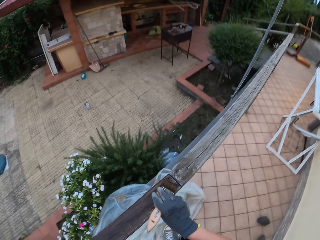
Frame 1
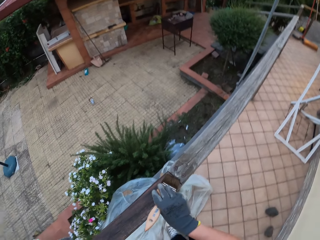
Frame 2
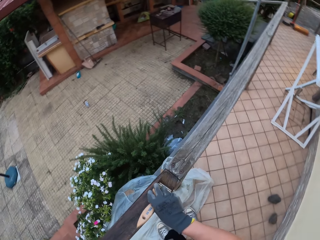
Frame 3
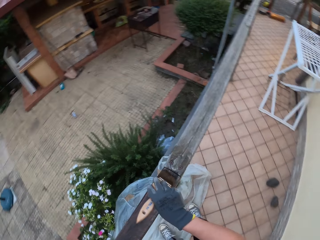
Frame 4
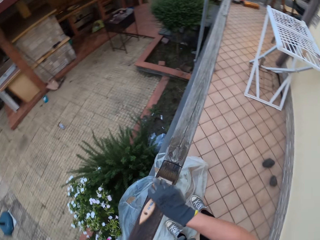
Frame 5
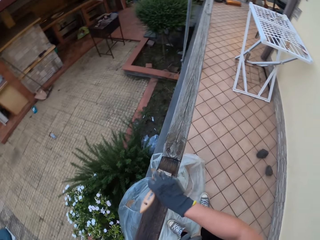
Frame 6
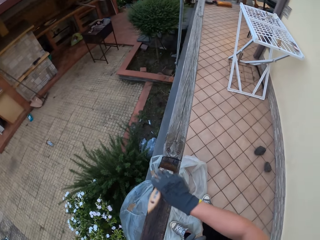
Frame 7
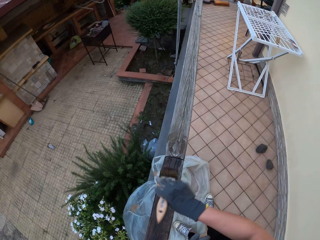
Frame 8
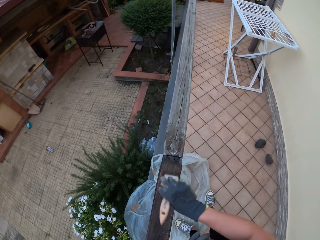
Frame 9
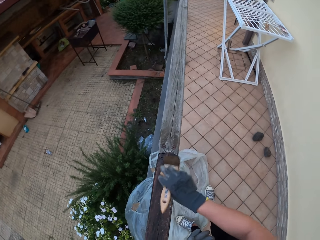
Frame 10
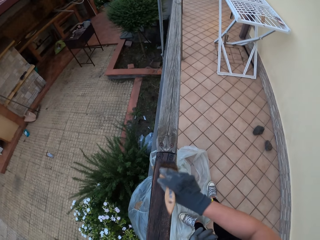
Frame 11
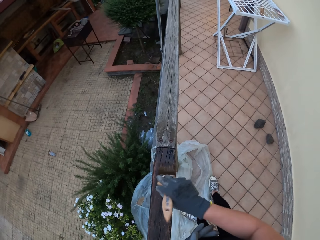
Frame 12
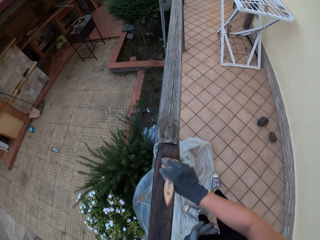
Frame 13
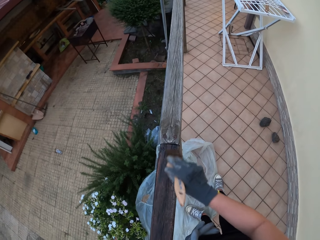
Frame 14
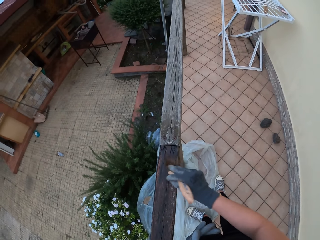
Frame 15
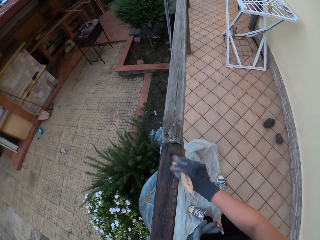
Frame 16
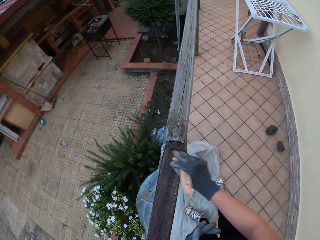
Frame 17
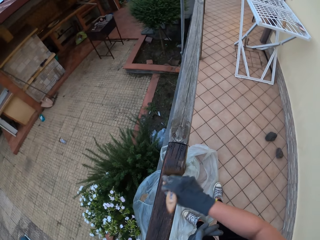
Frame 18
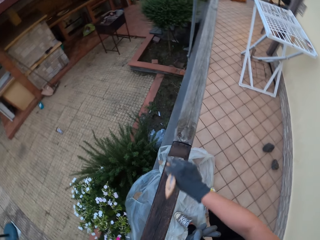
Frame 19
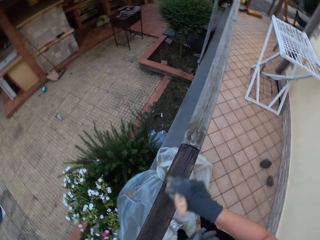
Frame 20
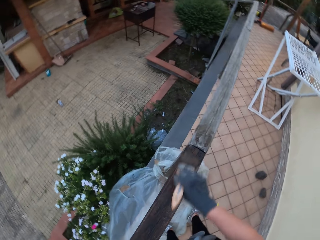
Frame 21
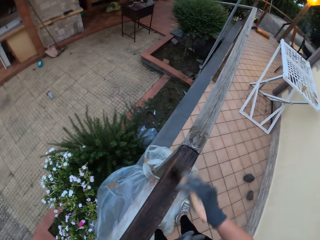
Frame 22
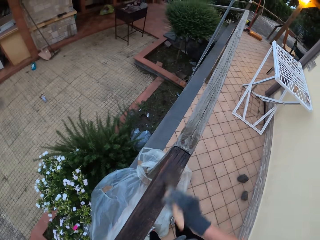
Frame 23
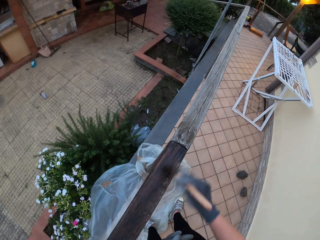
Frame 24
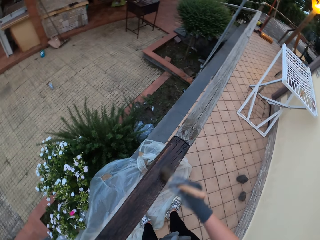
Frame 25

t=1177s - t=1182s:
The camera wearer paints the wooden top rail with the paintbrush in his gloved right hand.

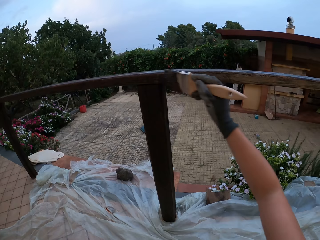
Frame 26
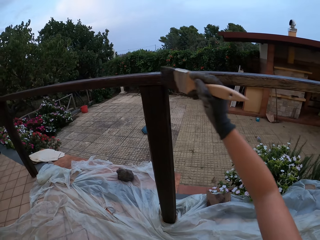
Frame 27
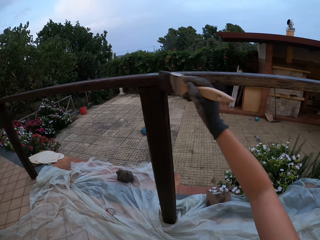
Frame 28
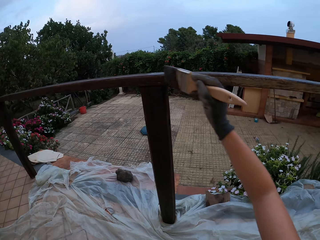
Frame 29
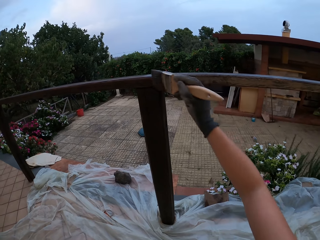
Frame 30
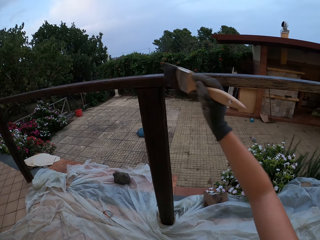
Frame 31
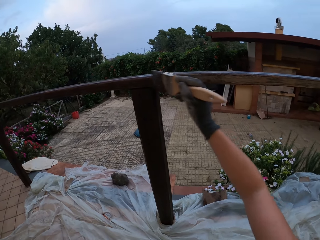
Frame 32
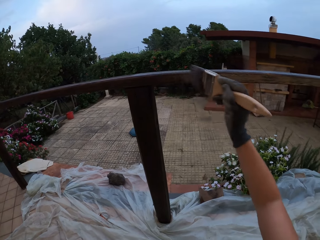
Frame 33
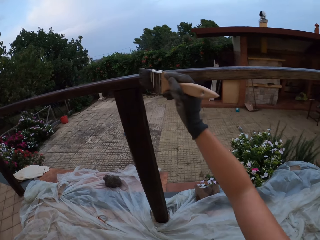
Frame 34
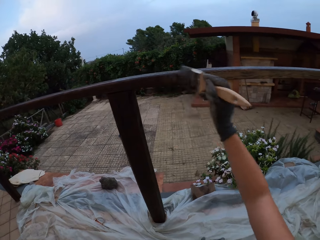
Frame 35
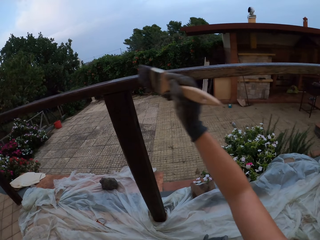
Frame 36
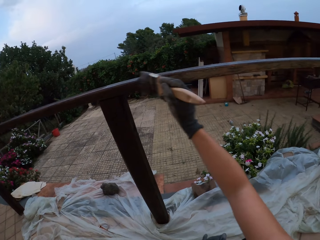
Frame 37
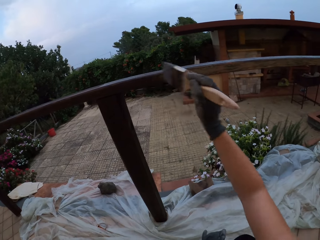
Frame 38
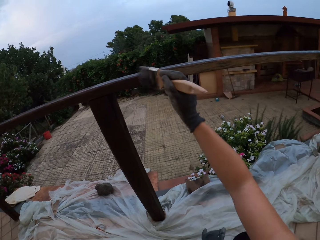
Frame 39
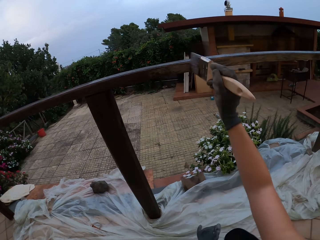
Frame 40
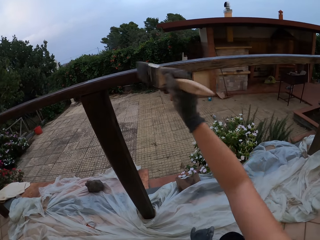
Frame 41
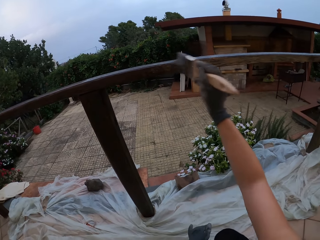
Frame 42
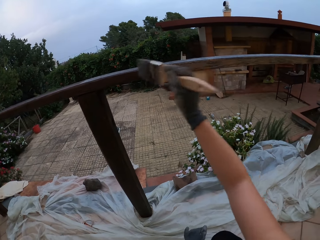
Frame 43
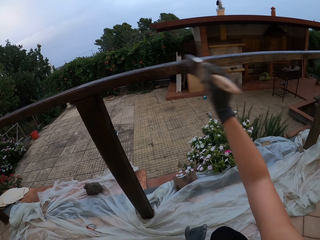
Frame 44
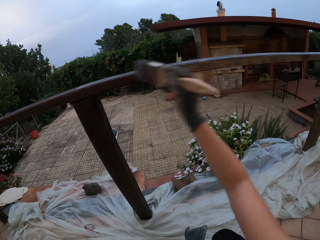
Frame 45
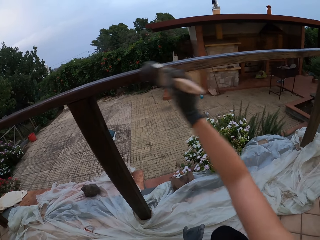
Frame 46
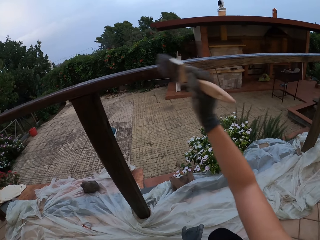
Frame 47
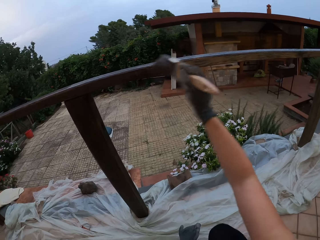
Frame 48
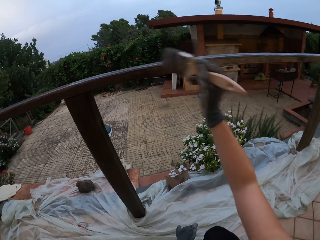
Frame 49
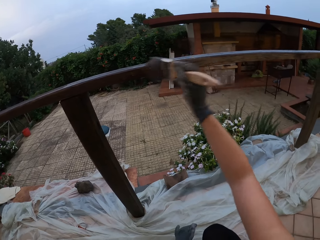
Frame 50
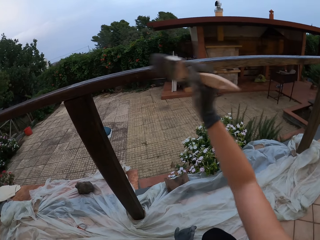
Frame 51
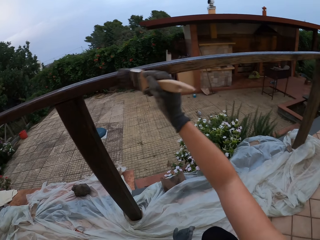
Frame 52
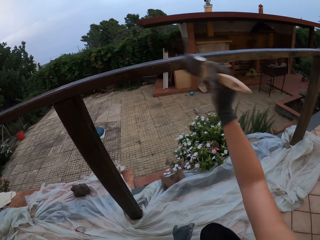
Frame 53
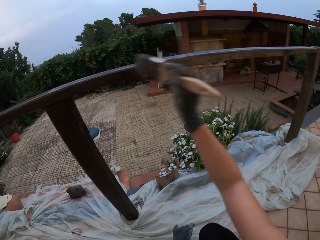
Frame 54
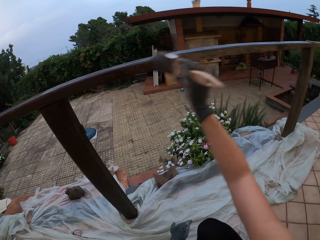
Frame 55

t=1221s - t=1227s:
The camera wearer paints the wooden top rail with the paintbrush in his gloved right hand.

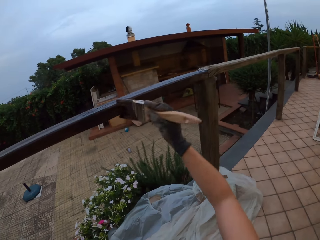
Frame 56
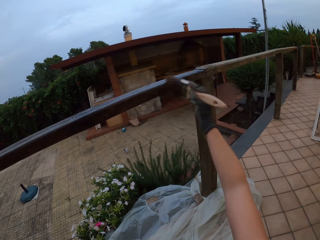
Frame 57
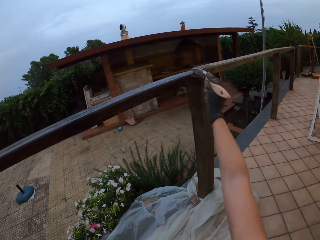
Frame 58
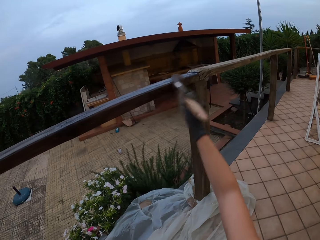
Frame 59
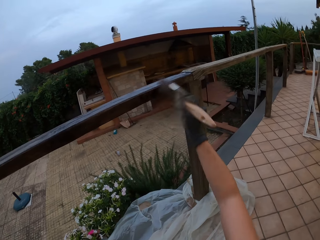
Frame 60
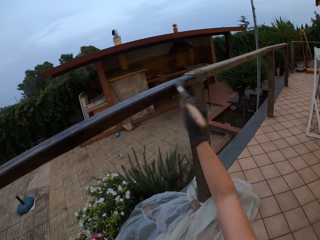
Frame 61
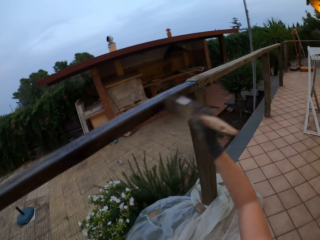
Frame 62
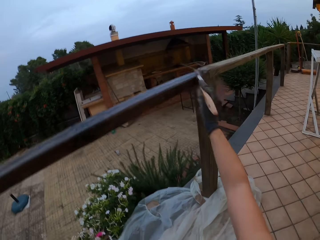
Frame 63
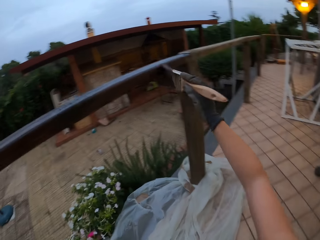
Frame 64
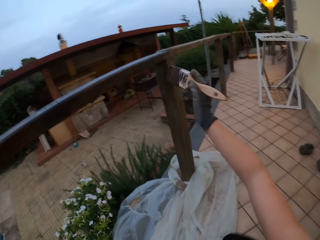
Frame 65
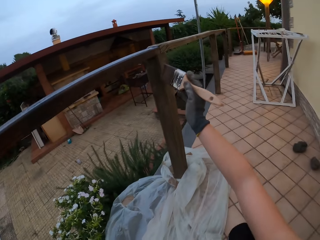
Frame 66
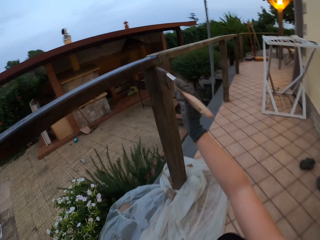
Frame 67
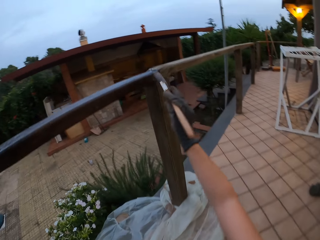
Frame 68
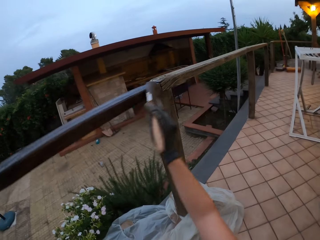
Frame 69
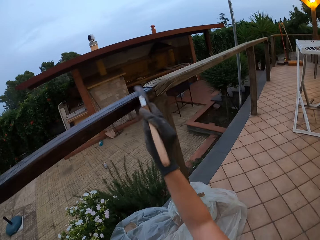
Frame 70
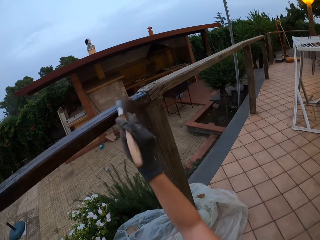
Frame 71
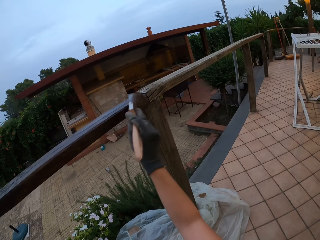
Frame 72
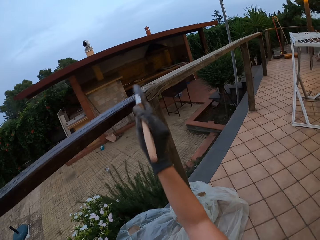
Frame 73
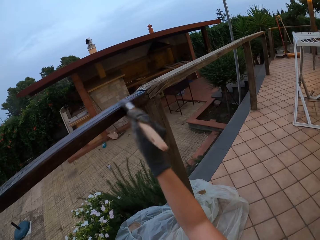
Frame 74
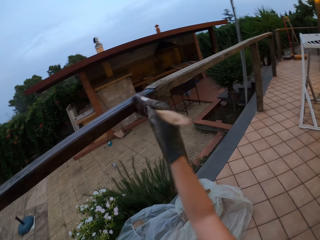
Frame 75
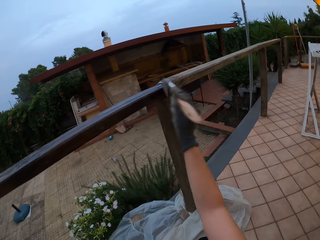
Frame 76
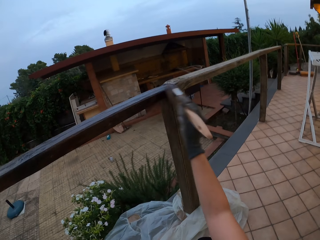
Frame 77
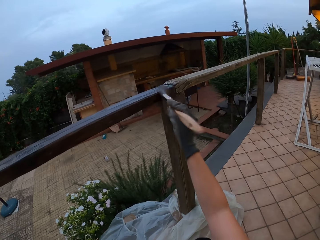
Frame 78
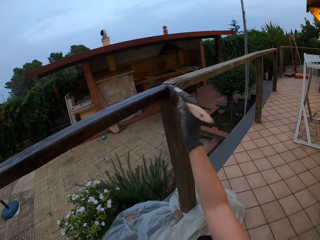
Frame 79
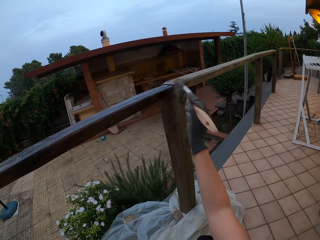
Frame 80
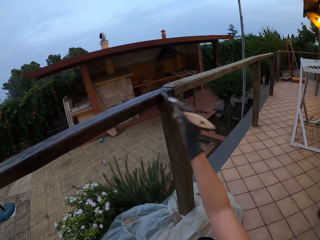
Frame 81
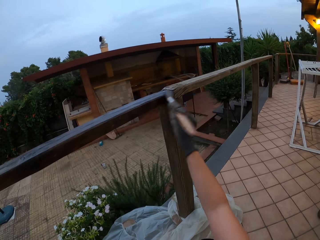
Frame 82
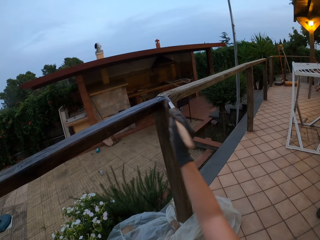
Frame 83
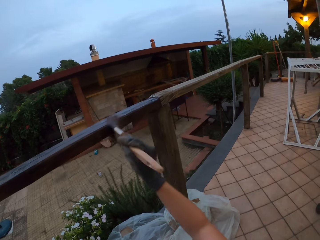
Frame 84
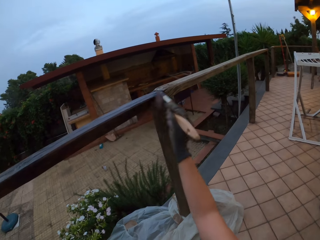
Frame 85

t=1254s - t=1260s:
The camera wearer stares at the wooden rail fence. They paint the wooden rail fence with a paintbrush.

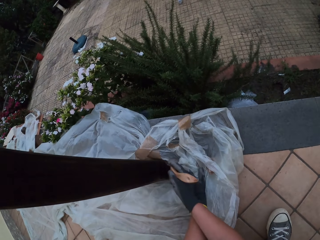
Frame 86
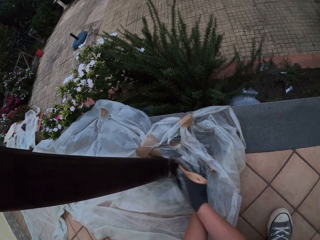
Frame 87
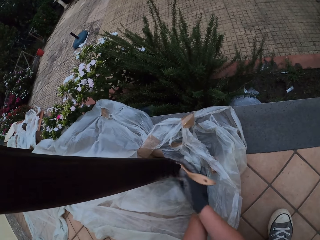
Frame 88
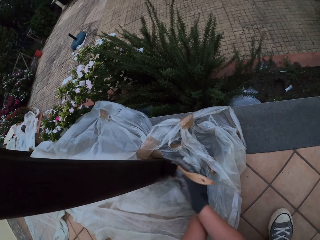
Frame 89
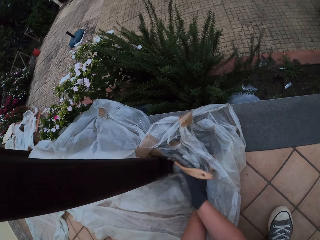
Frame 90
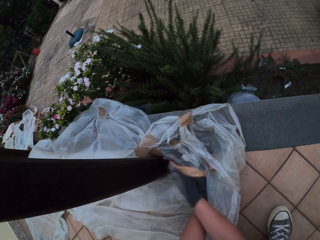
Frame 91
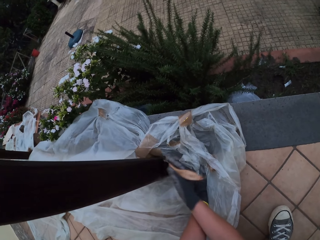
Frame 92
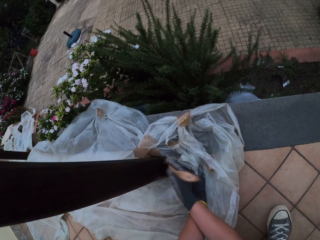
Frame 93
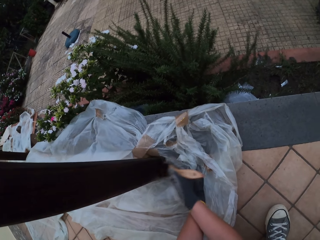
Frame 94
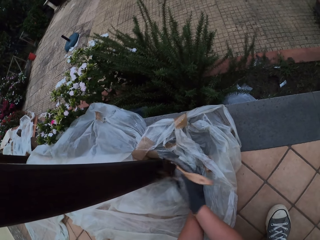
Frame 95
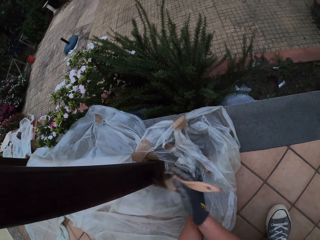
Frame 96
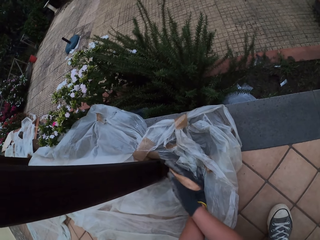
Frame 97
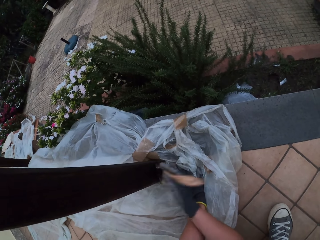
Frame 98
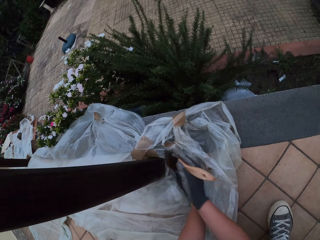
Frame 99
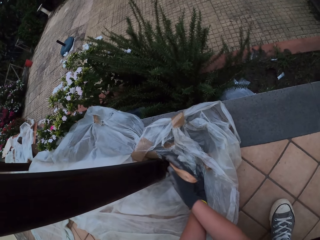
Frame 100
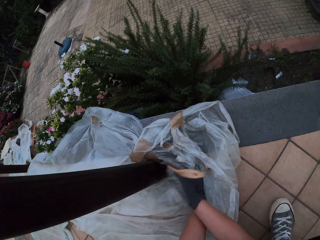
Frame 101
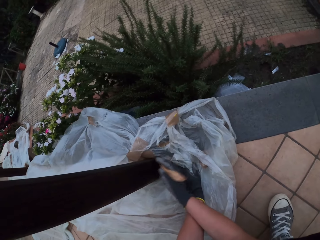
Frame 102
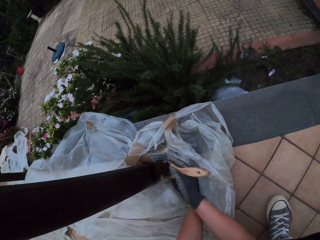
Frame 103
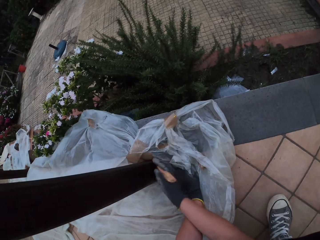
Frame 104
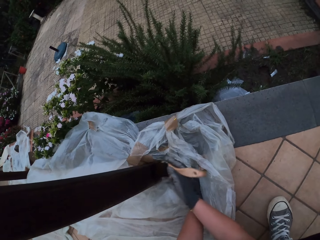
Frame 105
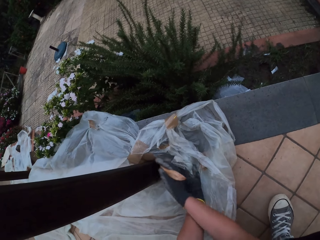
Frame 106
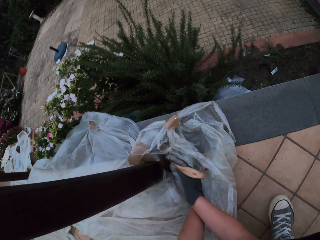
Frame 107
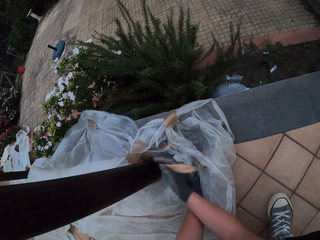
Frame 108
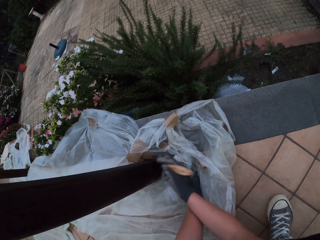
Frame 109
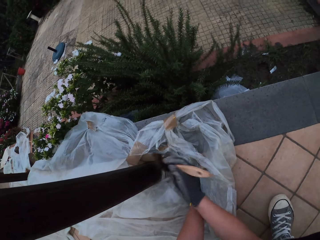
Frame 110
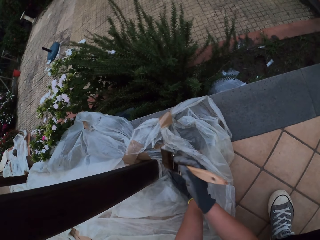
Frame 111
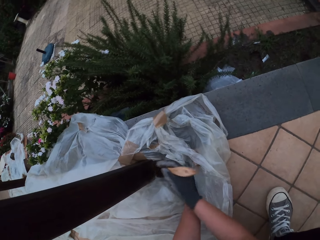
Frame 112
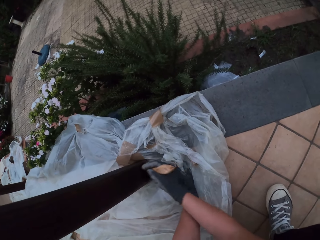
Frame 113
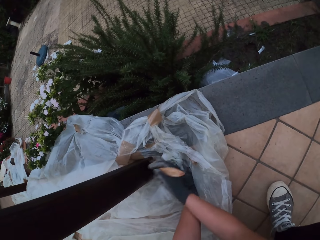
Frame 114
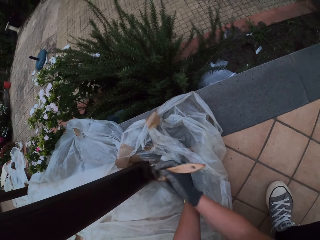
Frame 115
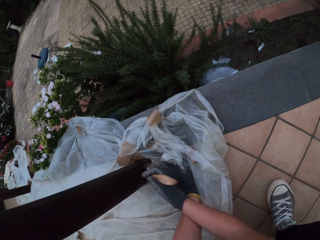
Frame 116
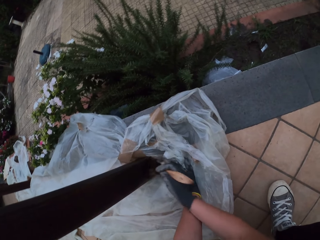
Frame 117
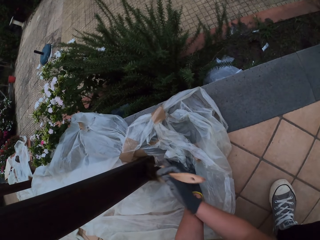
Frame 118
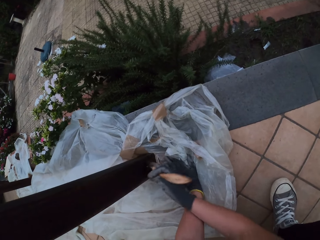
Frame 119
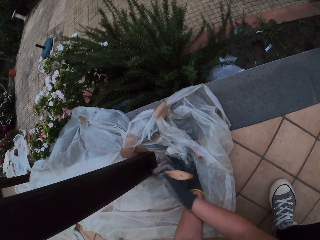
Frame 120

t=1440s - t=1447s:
The camera wearer paints the wooden rail fence with a paintbrush.
